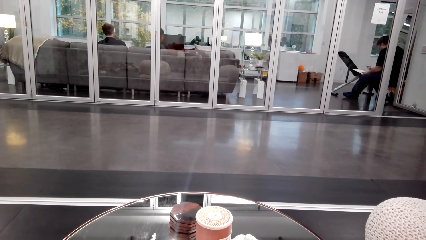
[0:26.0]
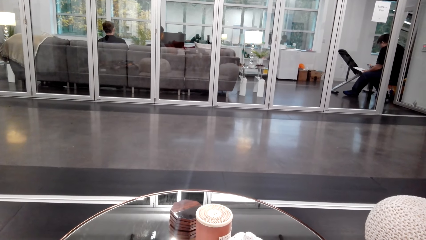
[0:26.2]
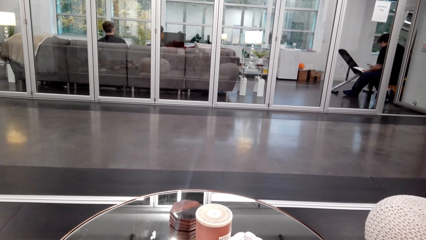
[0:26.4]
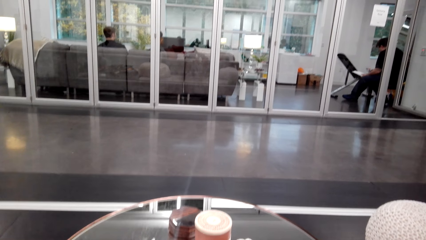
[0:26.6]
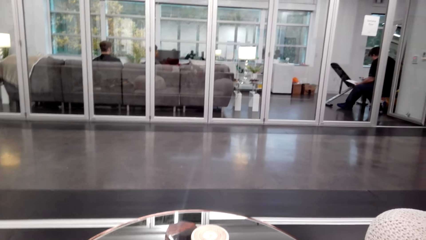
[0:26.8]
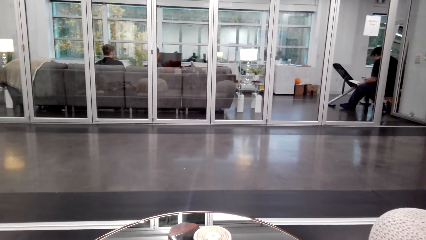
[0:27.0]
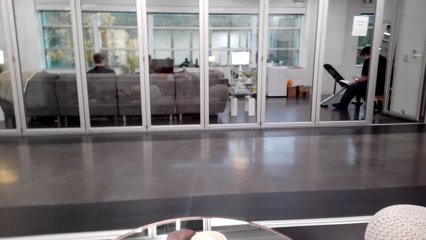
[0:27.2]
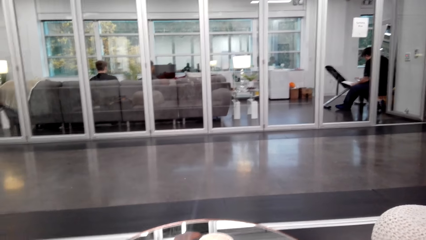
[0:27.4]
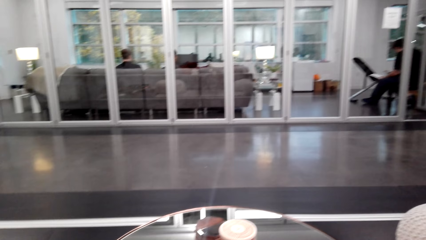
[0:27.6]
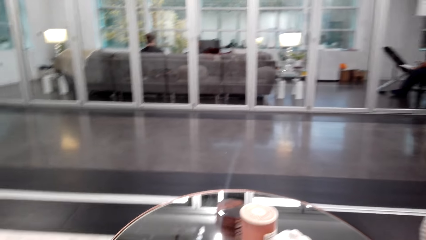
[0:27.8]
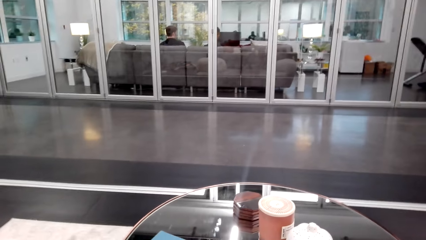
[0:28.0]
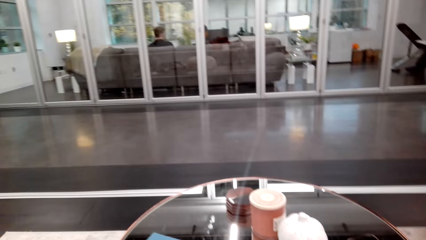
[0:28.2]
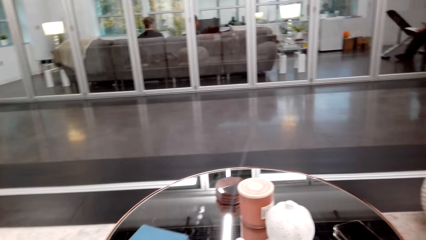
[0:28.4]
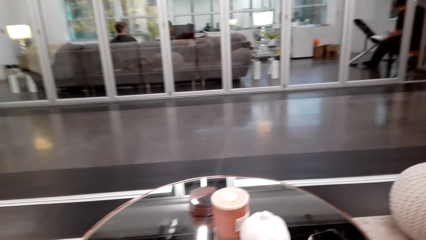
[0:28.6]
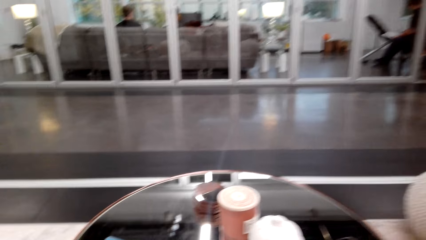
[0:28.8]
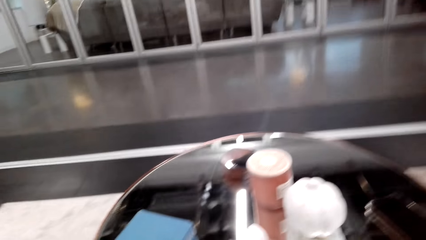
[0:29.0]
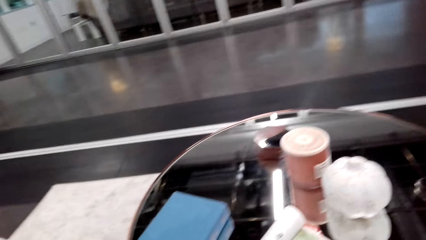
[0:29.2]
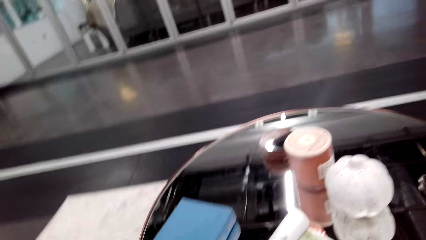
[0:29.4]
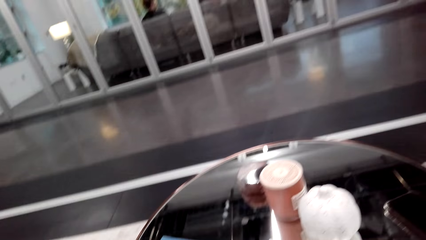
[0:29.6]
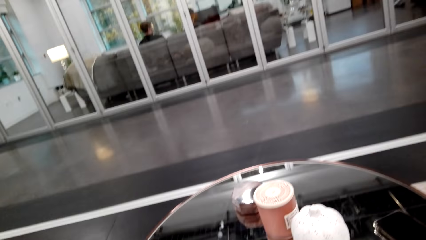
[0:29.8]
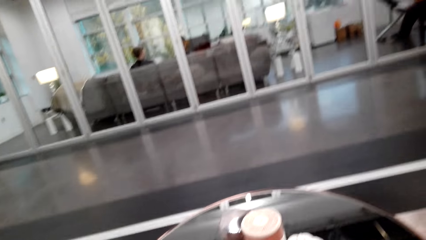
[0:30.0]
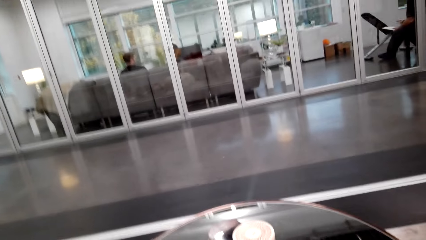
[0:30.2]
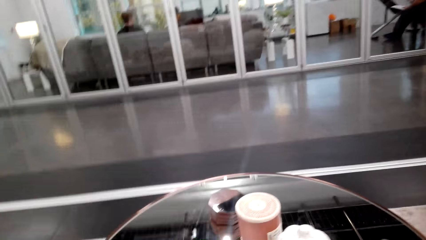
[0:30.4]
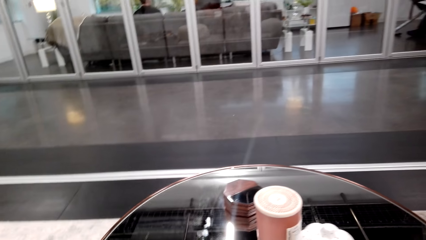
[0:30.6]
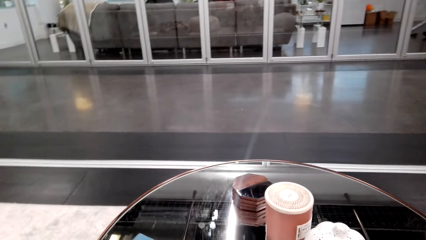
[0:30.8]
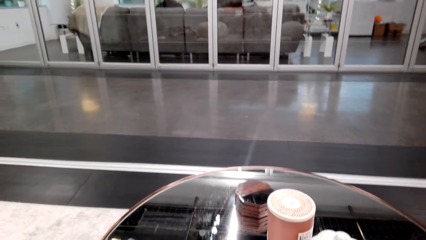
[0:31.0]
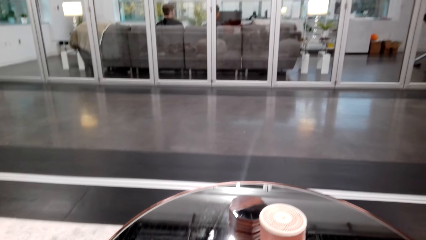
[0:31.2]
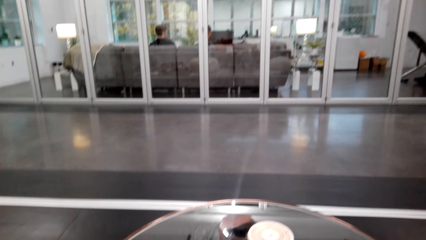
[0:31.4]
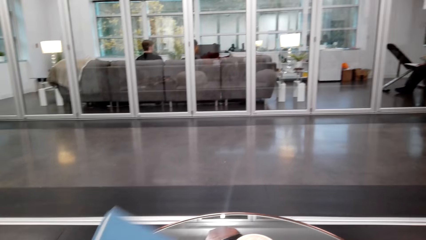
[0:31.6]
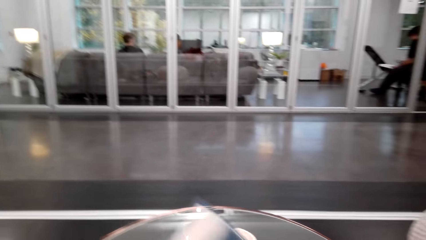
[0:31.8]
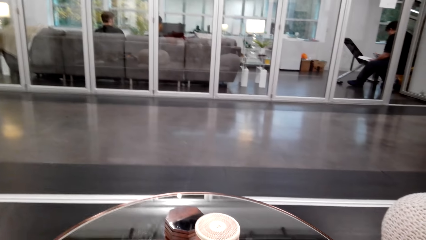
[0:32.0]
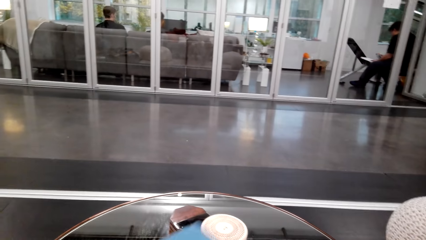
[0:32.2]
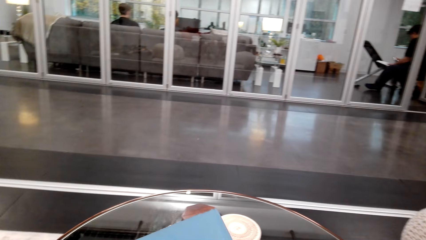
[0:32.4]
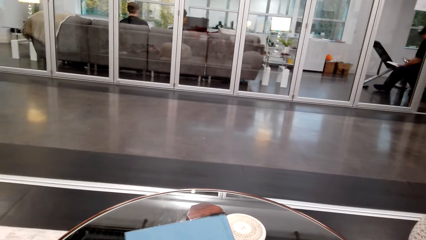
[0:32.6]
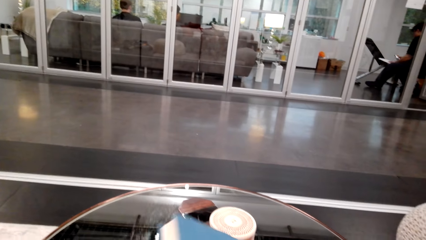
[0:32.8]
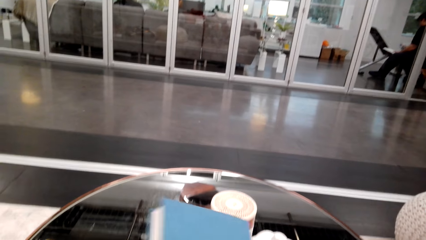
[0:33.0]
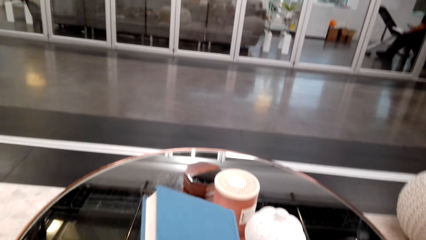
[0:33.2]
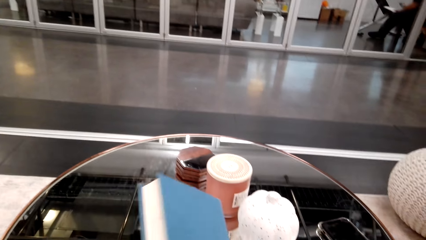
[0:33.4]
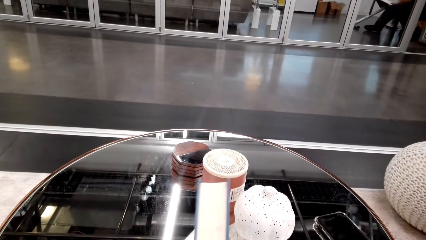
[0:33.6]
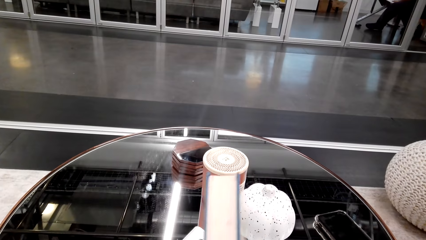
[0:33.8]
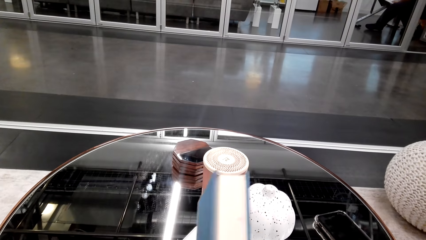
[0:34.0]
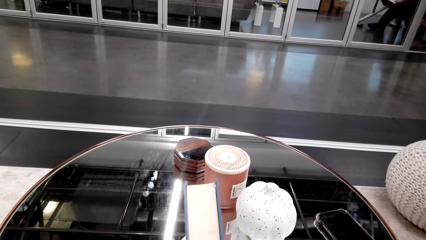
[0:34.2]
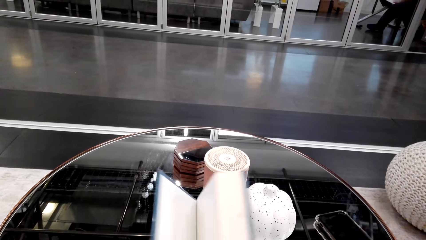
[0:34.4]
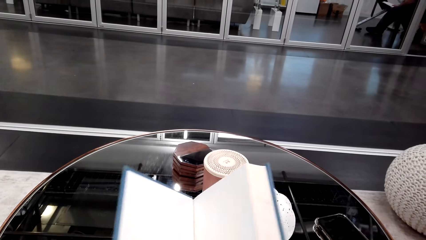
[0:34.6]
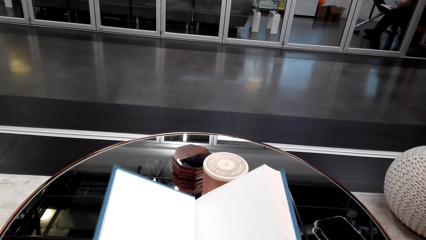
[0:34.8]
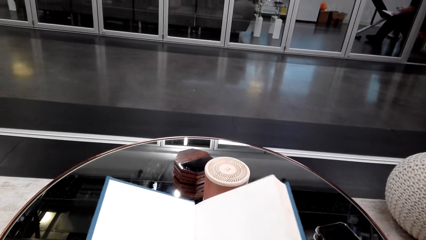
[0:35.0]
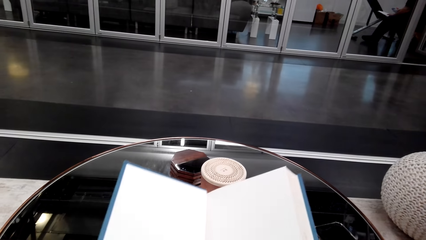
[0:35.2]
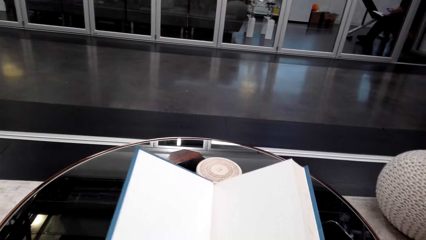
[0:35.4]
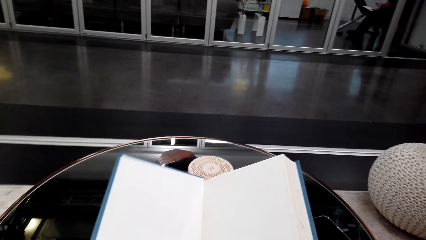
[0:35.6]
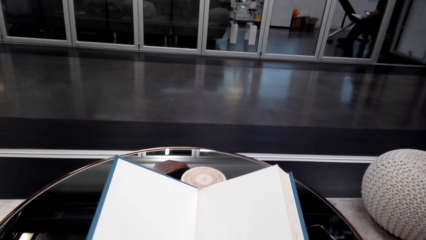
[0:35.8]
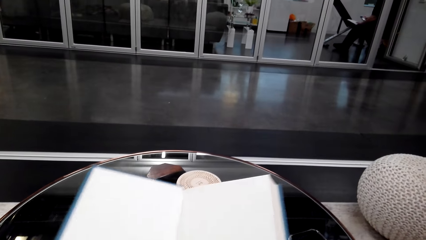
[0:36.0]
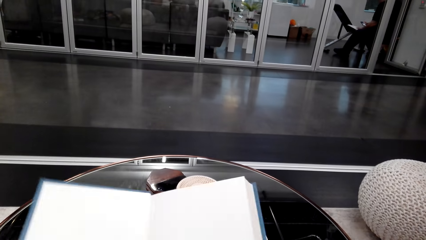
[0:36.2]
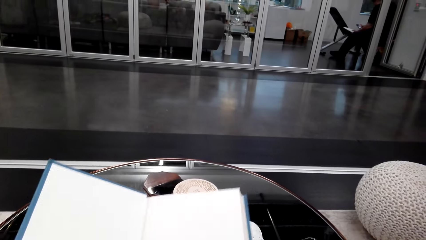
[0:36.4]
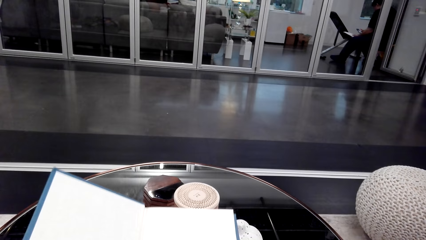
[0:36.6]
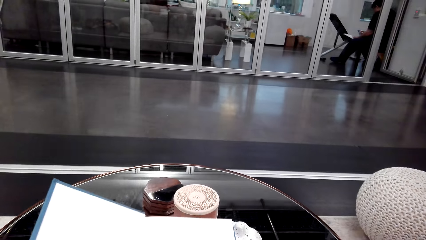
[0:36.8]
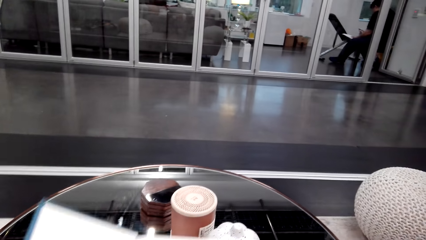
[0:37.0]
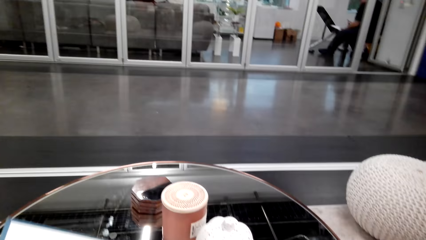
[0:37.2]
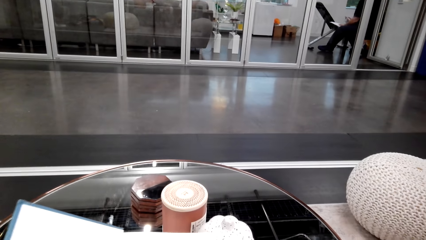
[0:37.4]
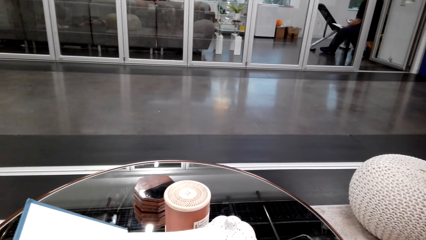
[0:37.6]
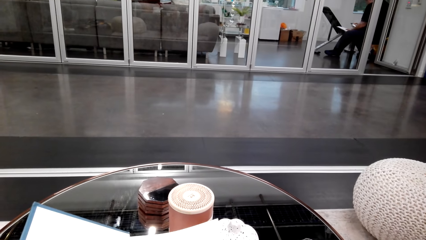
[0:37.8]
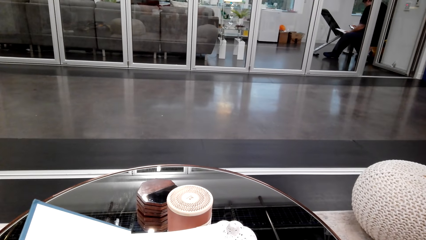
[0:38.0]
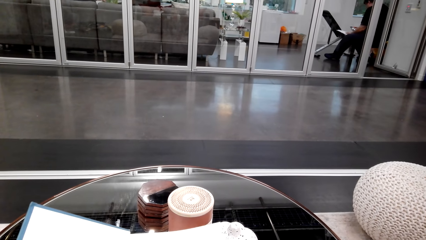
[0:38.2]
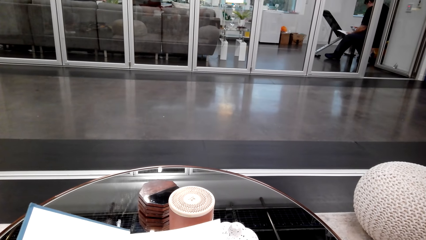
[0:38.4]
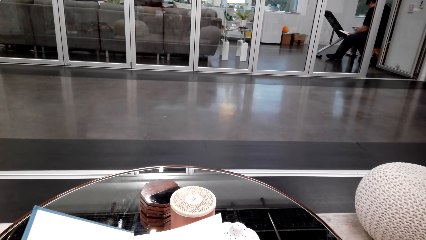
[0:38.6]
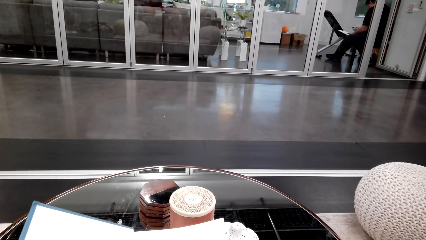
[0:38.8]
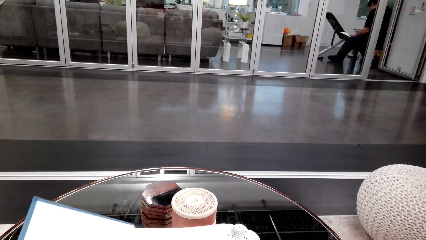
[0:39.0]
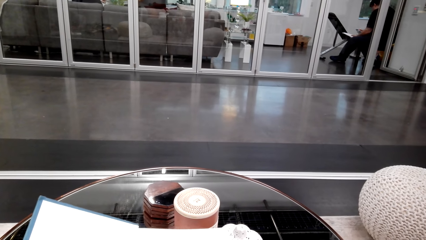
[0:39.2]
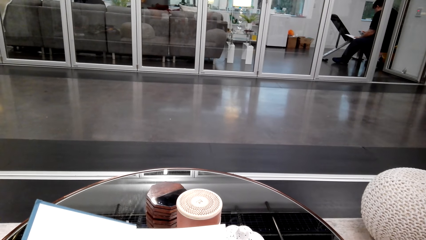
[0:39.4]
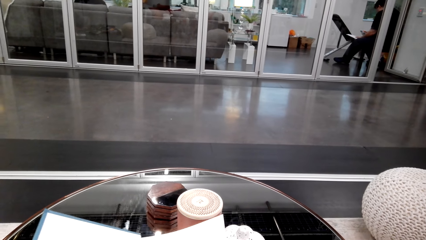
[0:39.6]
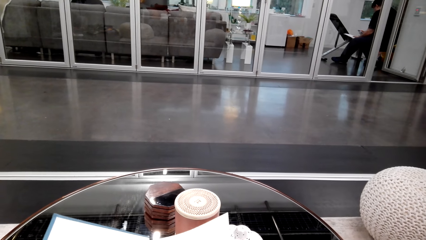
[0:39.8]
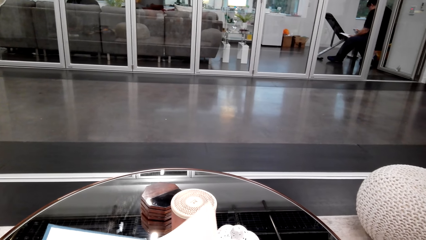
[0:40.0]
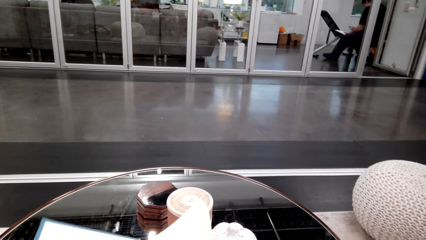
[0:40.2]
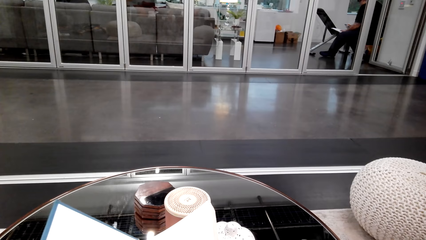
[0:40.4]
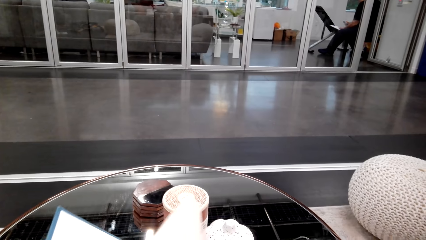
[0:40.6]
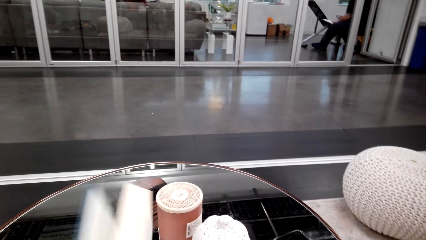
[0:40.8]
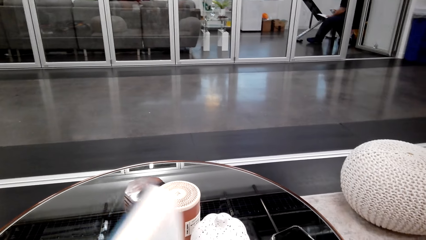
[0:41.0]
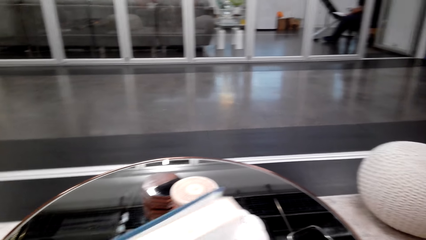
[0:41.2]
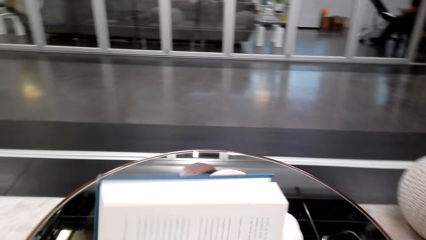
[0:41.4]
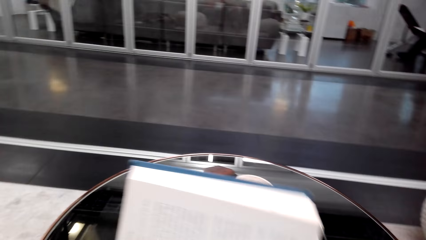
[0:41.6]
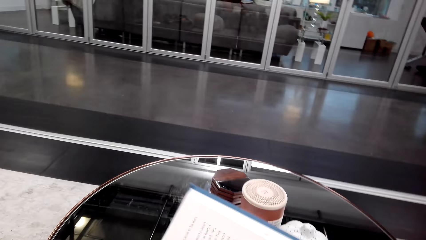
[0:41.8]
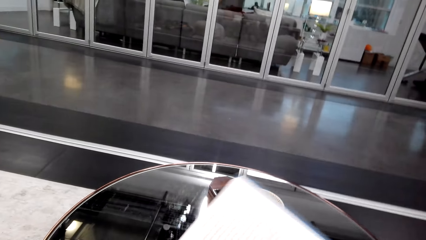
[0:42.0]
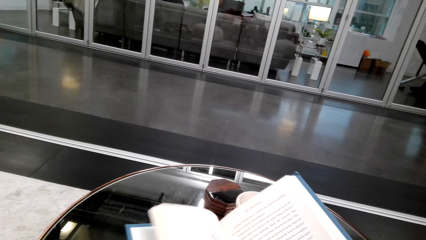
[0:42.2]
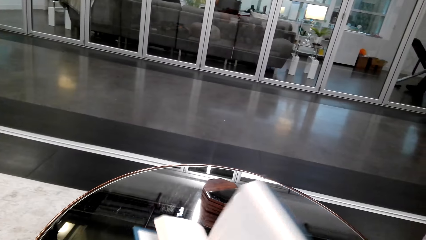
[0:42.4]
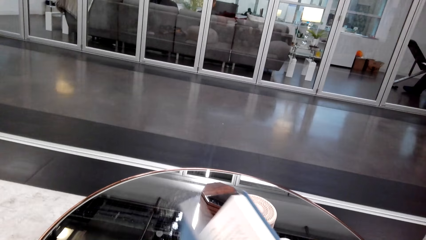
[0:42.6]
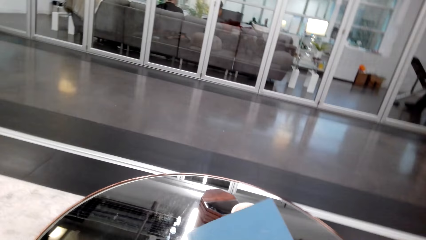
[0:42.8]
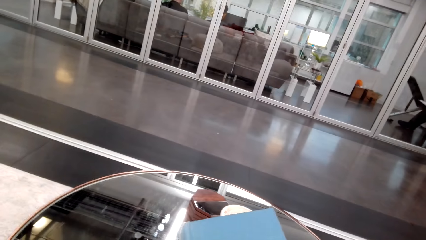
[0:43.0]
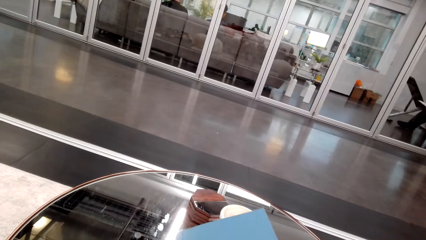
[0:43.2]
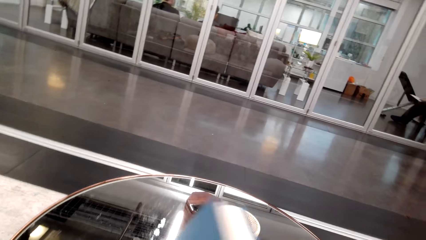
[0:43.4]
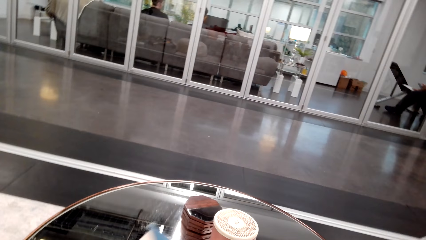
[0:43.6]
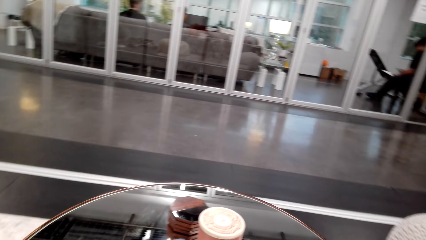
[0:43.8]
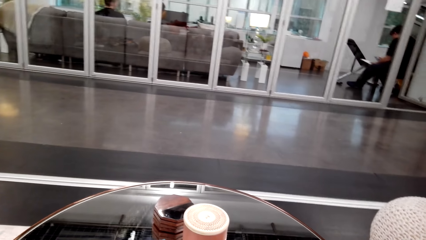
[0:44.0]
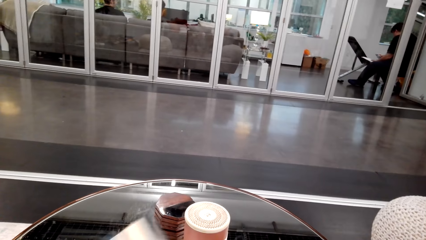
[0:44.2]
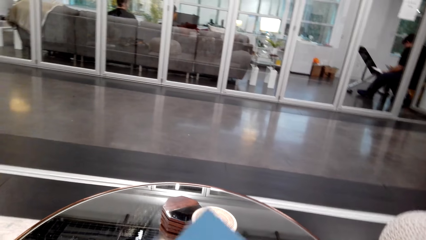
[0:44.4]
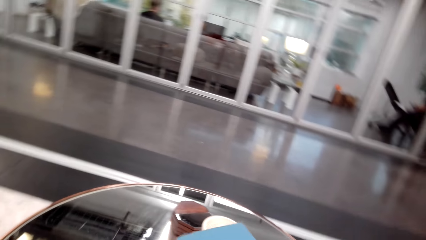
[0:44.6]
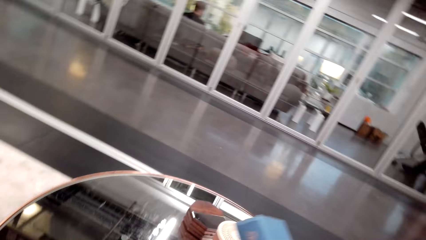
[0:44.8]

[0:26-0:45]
The camera wearer picks up a book. They hold the book. They open the book. They check the book.
